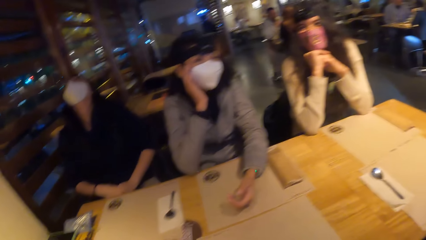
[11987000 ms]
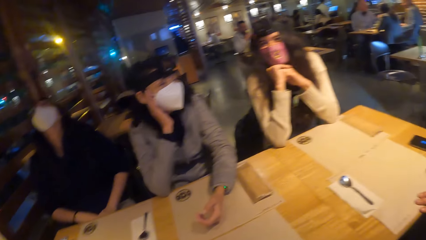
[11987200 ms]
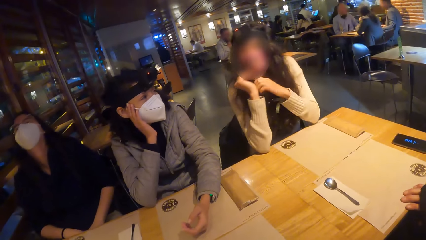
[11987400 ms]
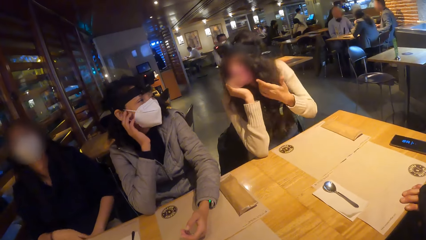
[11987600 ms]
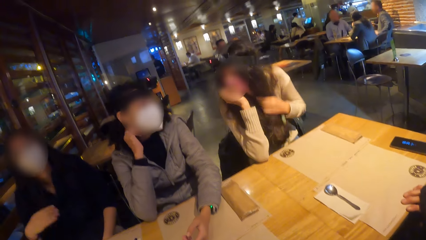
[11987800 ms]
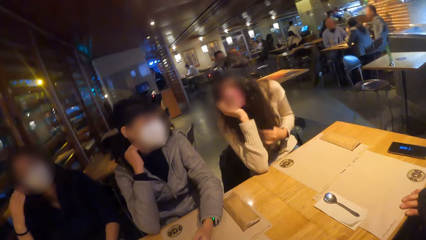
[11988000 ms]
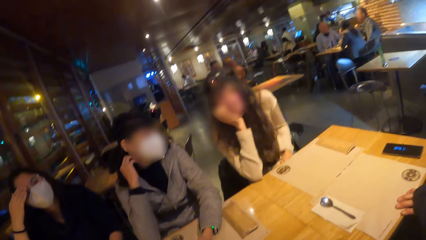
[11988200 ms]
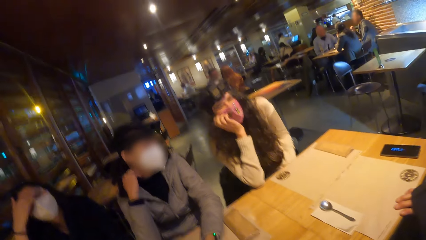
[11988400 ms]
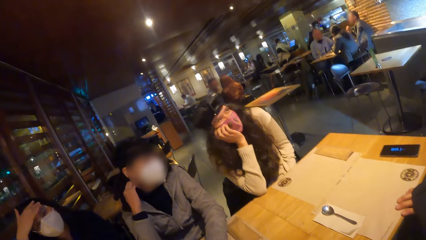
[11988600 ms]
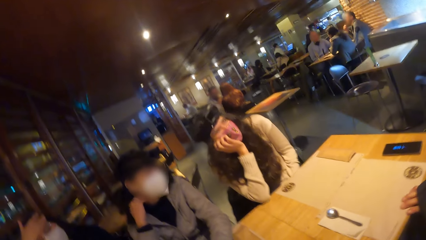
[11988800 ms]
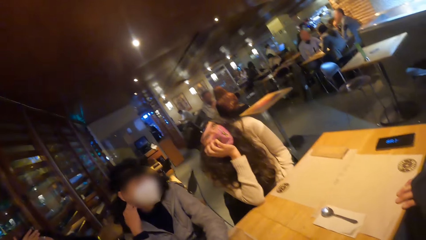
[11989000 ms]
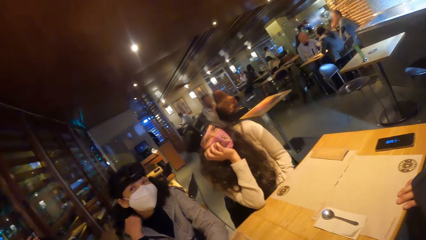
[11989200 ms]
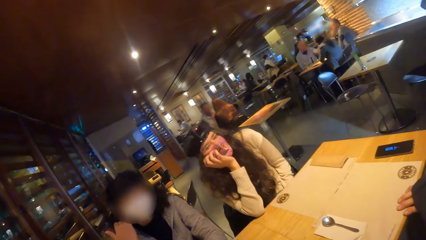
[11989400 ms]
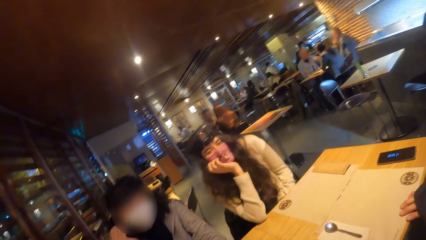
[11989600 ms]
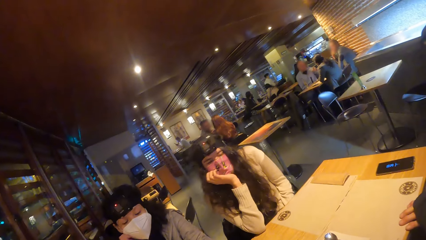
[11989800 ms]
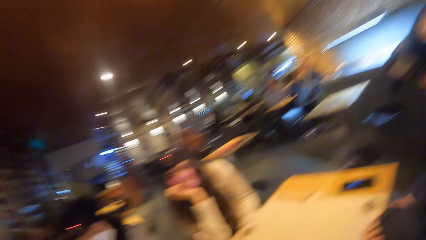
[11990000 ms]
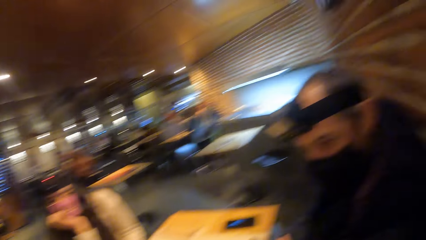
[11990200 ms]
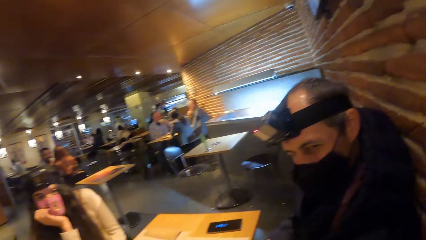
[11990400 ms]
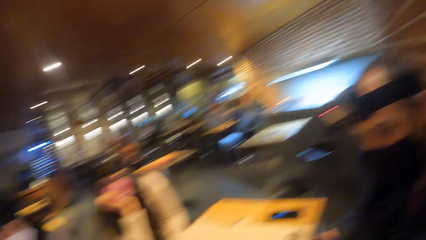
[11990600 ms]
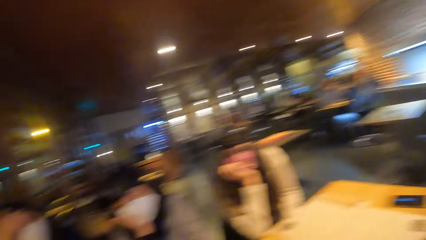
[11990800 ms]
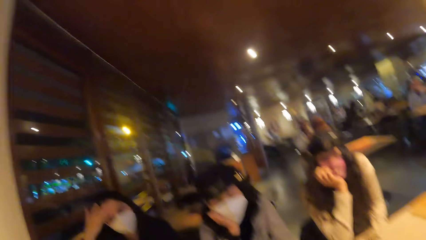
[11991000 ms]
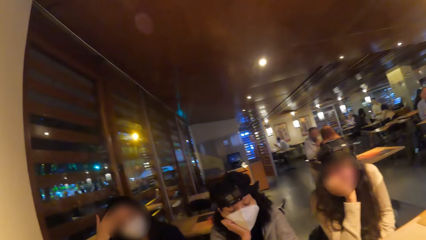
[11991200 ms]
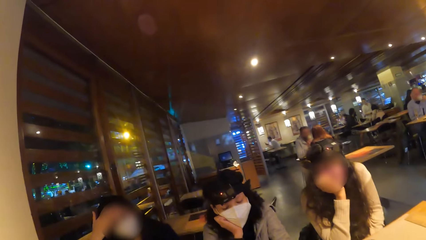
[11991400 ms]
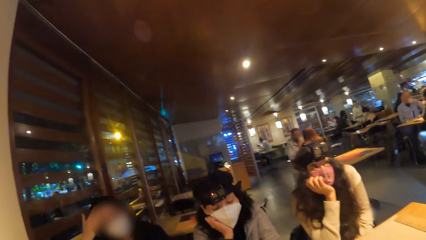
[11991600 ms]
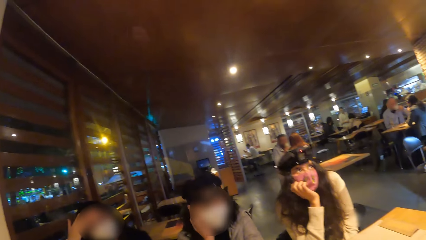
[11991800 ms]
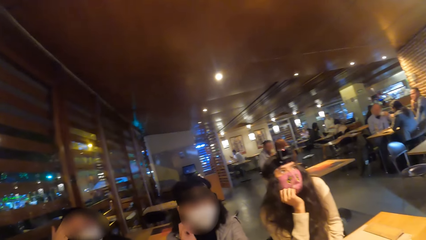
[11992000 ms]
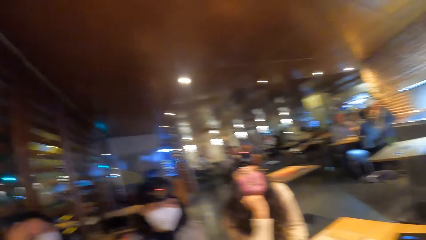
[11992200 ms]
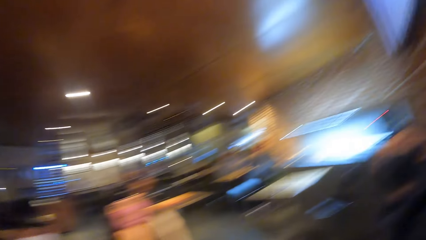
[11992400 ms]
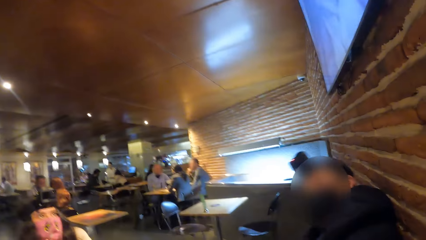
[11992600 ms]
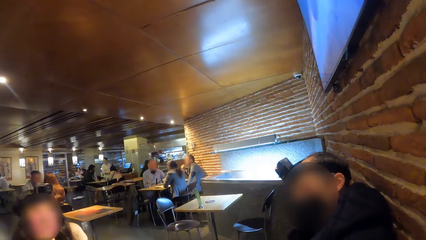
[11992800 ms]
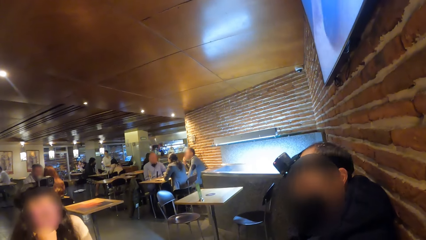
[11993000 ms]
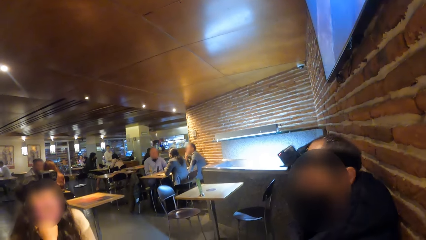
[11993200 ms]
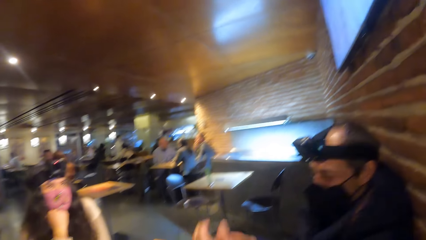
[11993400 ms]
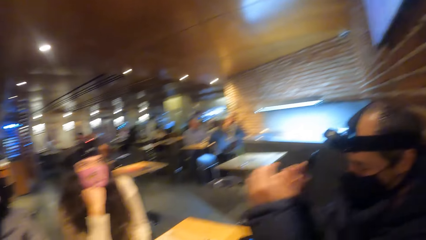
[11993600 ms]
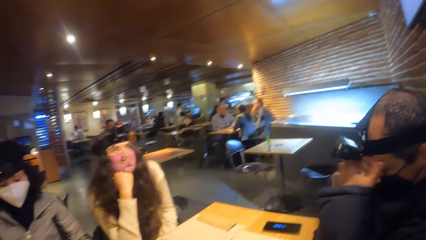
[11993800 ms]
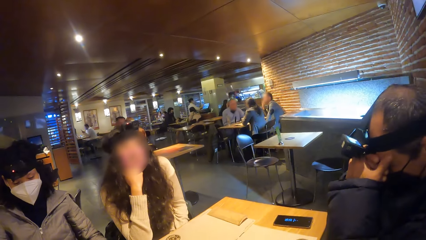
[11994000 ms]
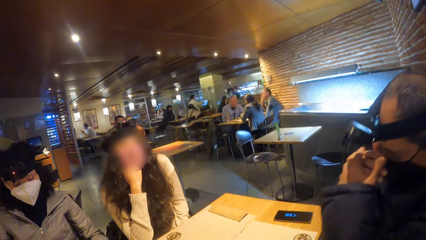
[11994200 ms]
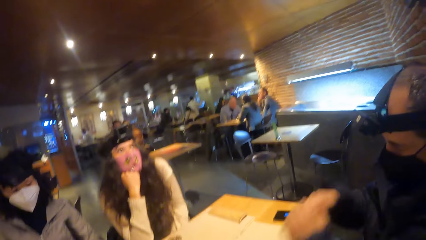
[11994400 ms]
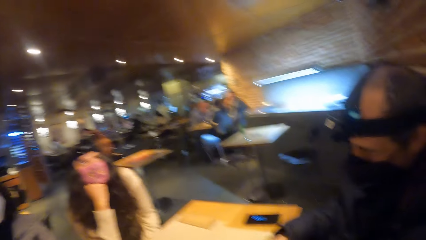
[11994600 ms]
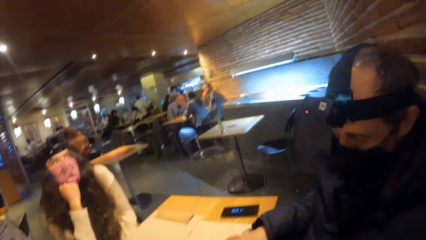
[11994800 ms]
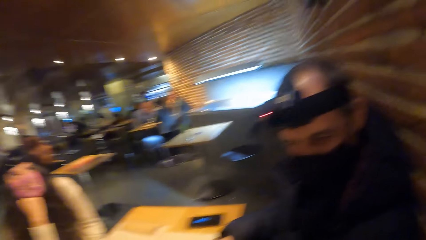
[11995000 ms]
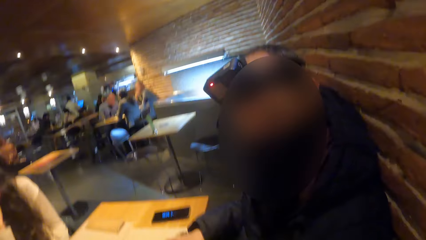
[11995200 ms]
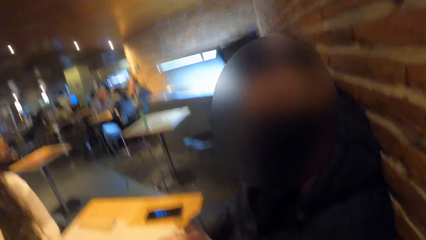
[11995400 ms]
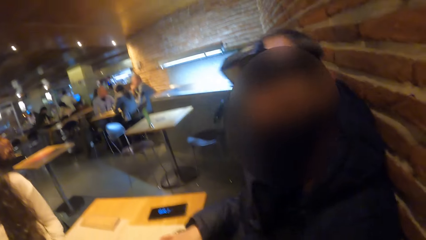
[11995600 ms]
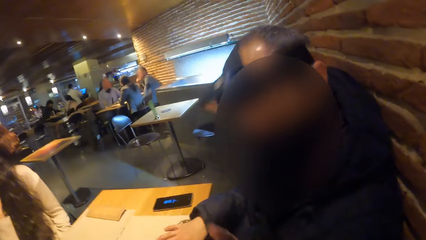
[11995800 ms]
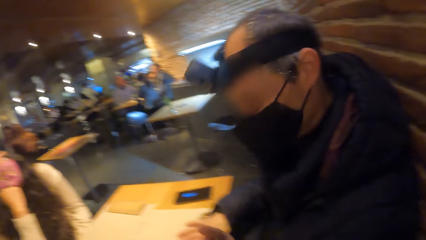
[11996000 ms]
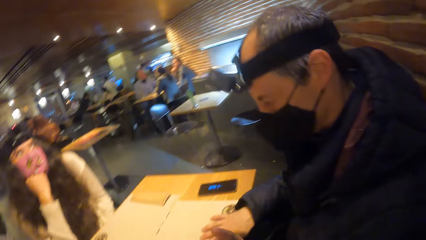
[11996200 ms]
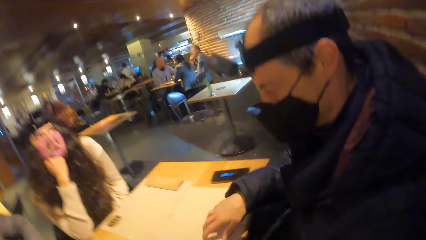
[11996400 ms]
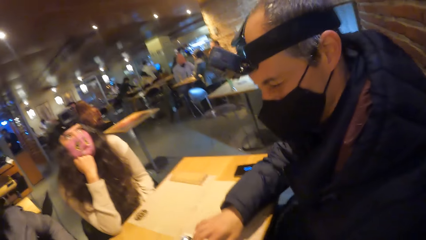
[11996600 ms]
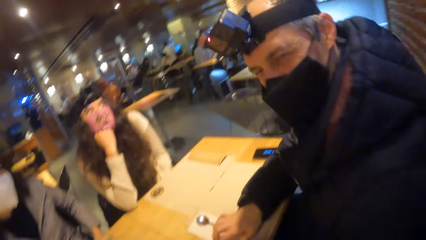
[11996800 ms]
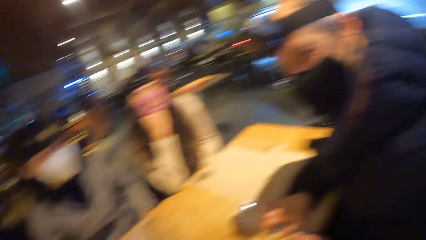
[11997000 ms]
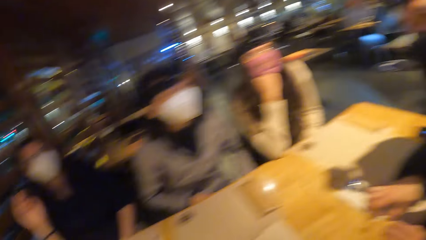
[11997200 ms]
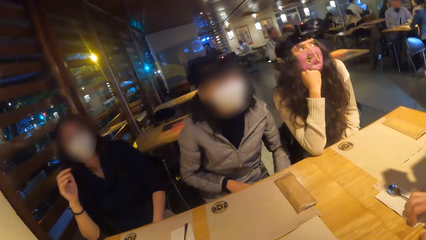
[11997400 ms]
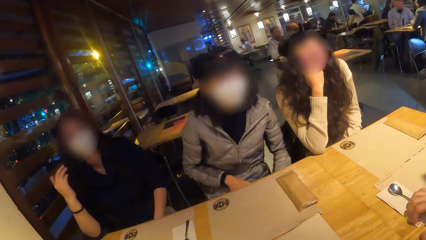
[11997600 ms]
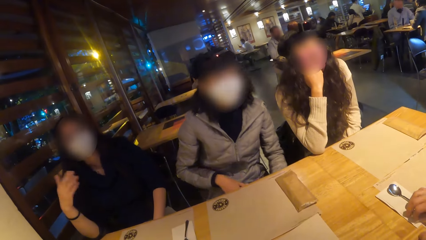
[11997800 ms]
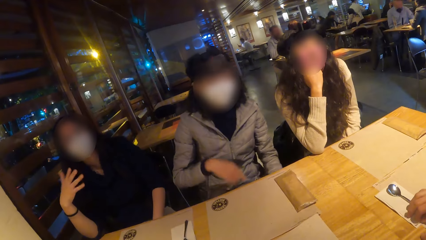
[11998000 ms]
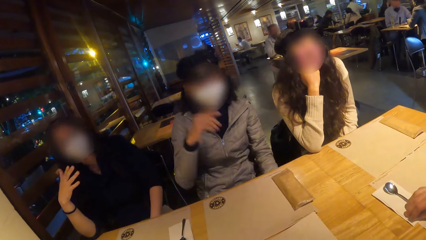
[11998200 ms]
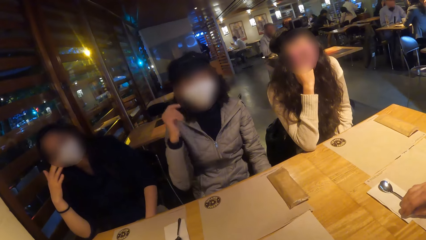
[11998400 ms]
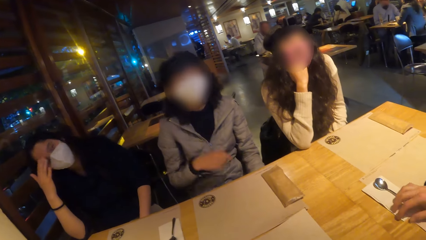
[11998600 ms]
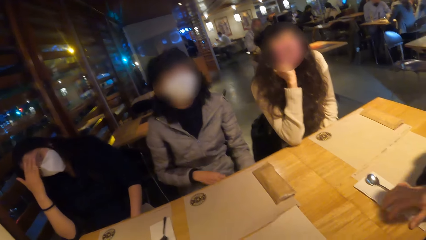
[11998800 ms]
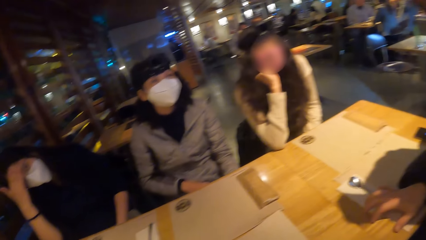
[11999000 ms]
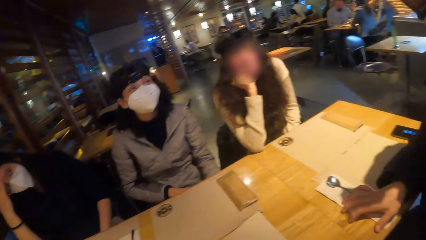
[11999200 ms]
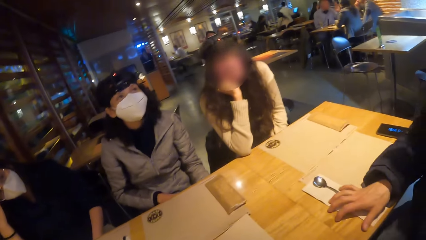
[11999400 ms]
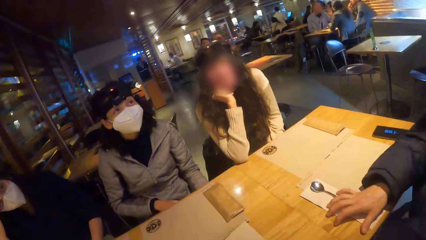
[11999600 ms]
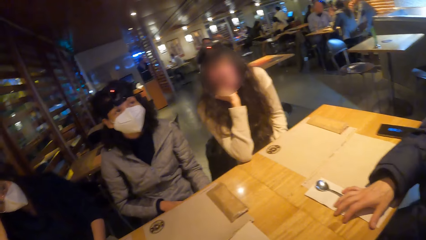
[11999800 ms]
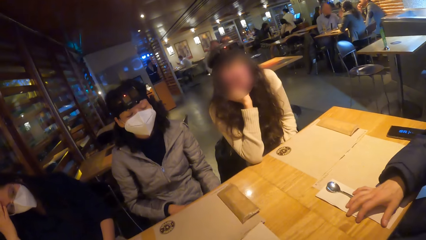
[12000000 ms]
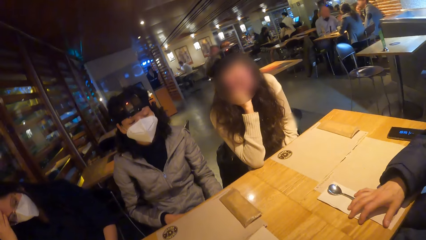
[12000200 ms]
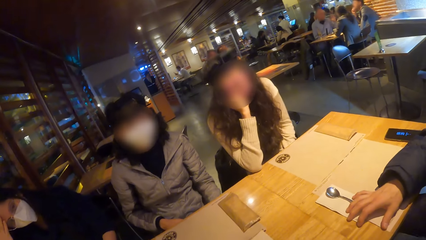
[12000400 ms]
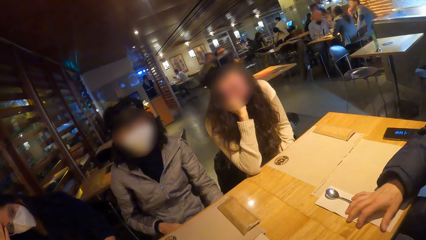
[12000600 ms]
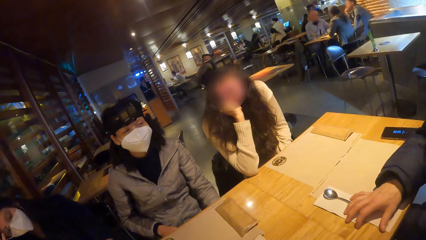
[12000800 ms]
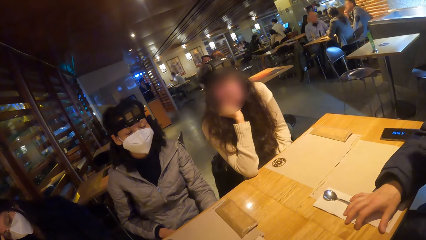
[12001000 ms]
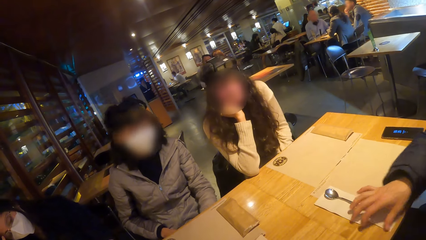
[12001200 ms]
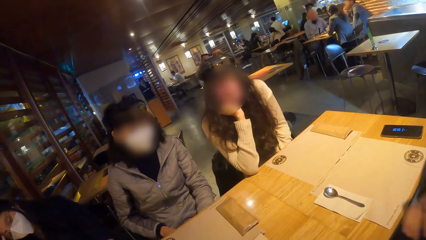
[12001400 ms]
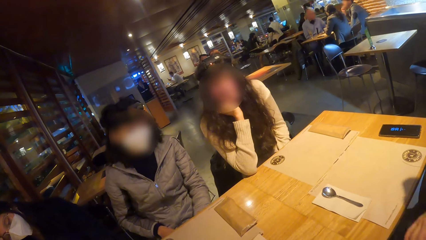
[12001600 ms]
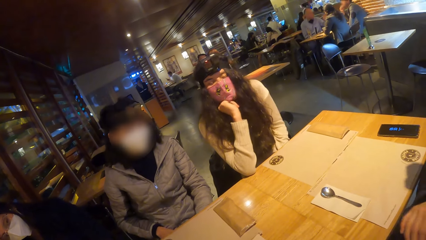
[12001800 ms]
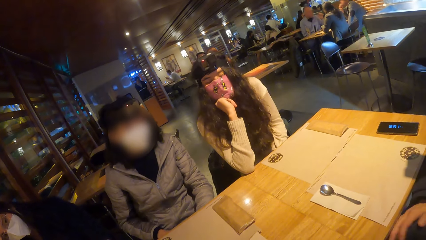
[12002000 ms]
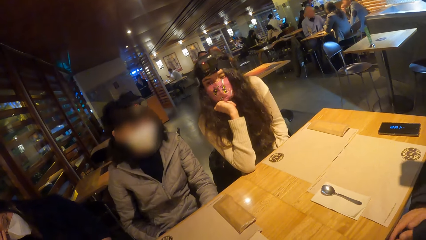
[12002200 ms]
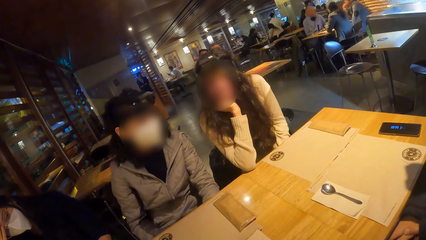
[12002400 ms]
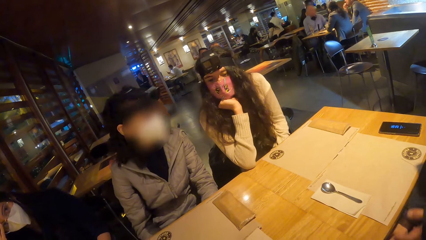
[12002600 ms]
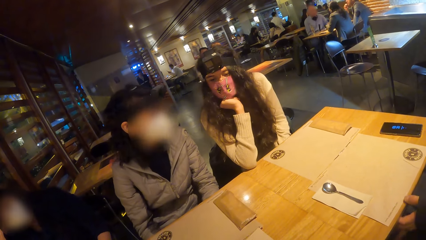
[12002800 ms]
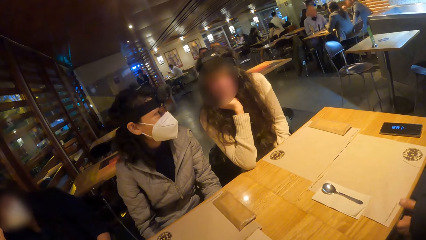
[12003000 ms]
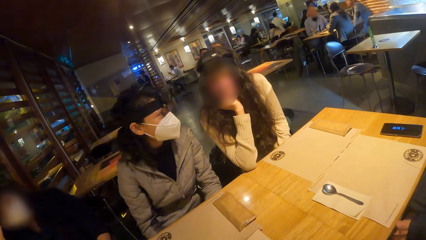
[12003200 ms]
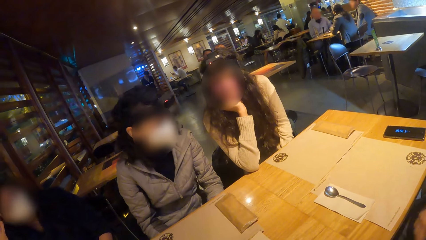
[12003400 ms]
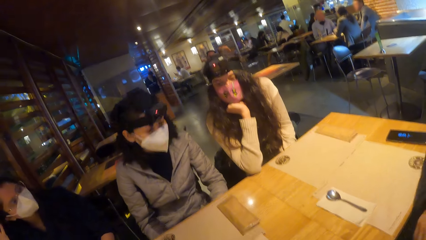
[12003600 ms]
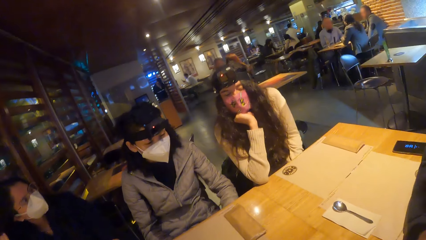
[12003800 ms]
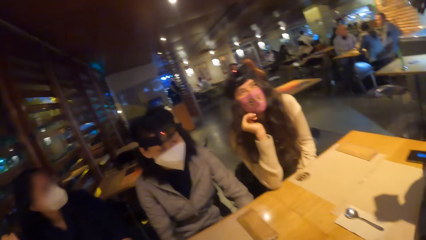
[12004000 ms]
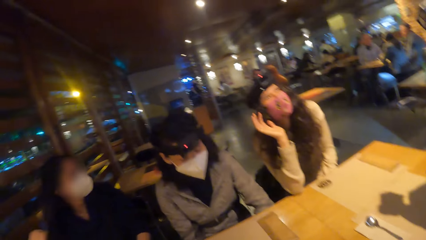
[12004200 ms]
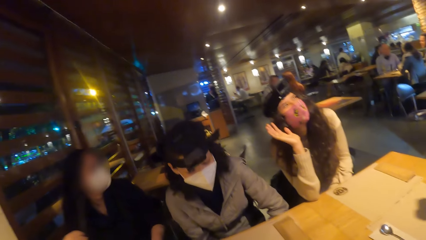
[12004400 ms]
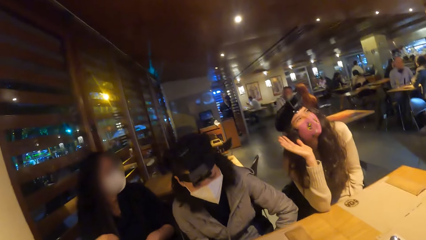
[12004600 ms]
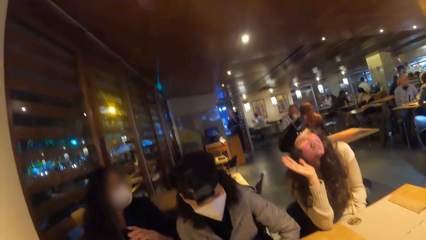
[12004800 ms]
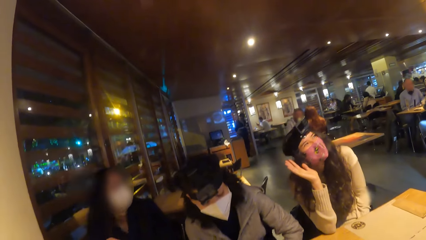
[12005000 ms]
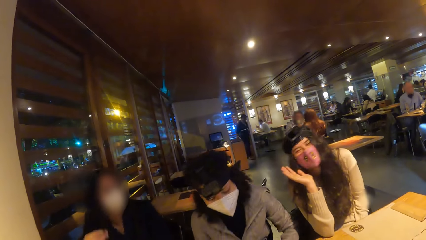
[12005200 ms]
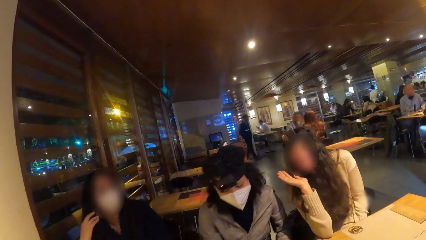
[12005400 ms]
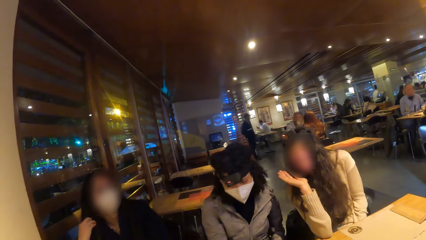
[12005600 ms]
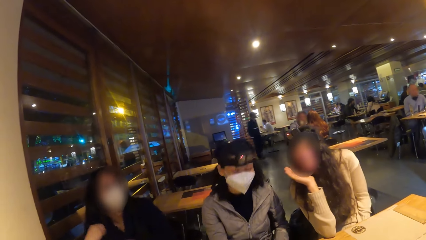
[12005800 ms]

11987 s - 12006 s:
The lady fidgets. The camera wearer looks around. A man places his right hand on a spoon on the table.
